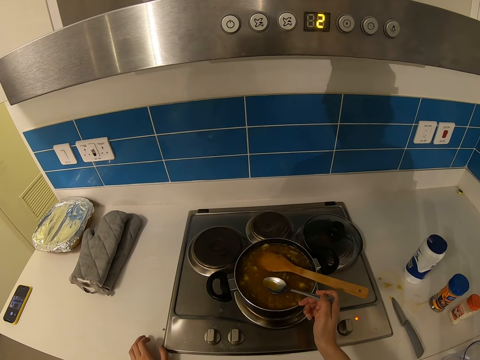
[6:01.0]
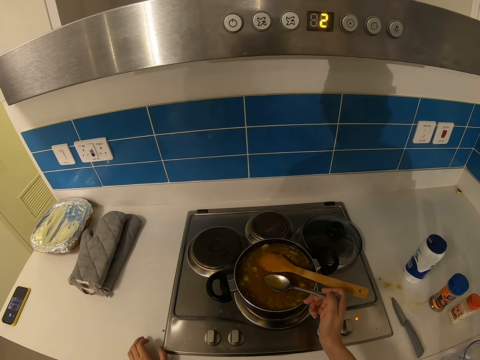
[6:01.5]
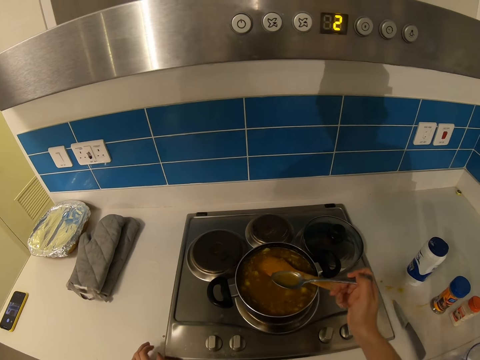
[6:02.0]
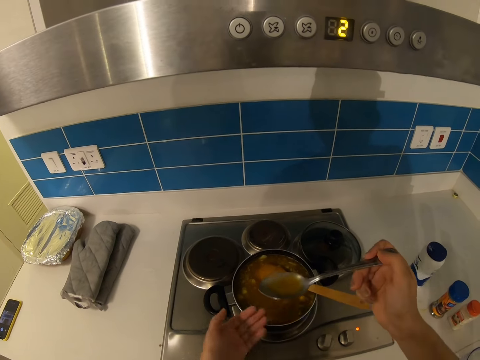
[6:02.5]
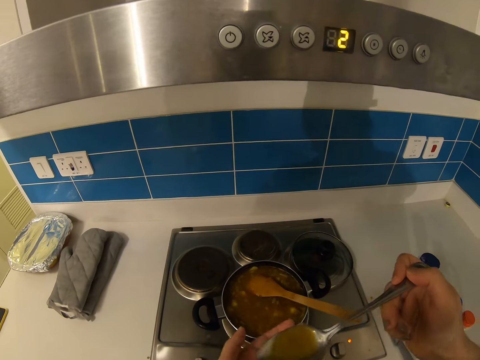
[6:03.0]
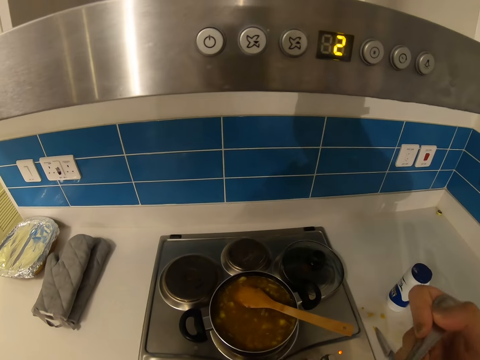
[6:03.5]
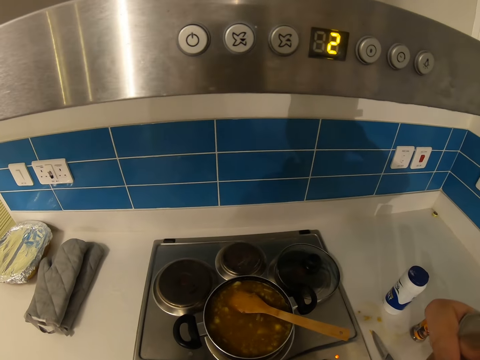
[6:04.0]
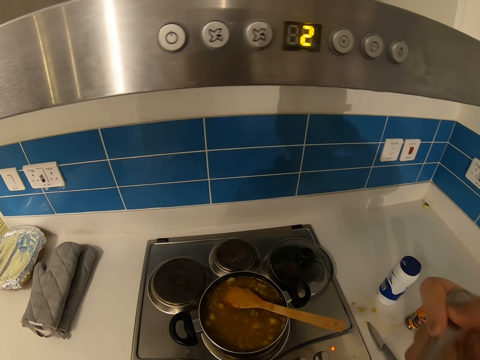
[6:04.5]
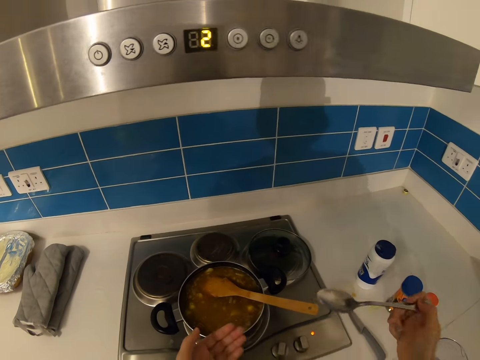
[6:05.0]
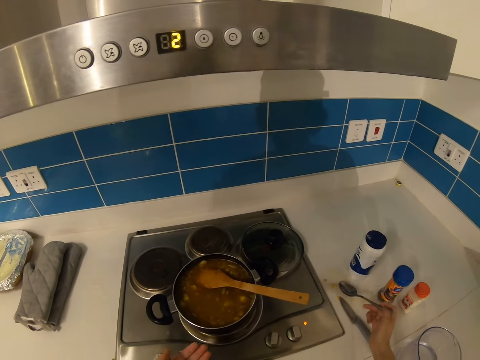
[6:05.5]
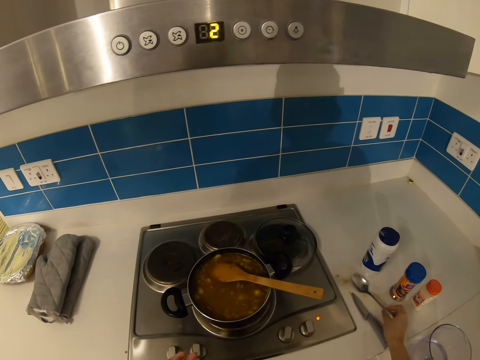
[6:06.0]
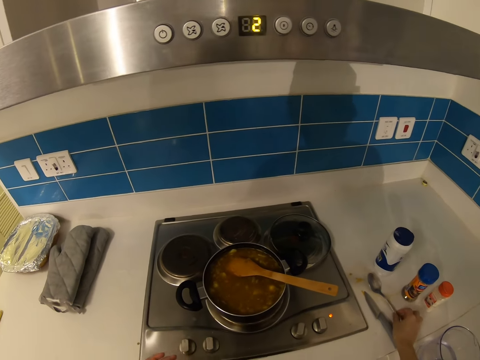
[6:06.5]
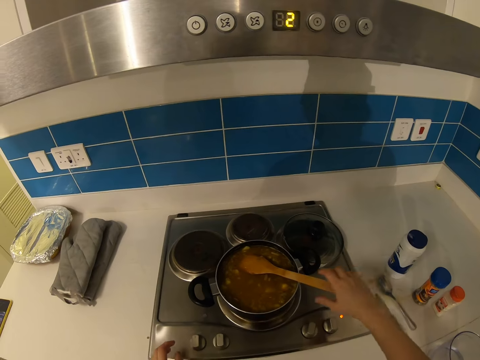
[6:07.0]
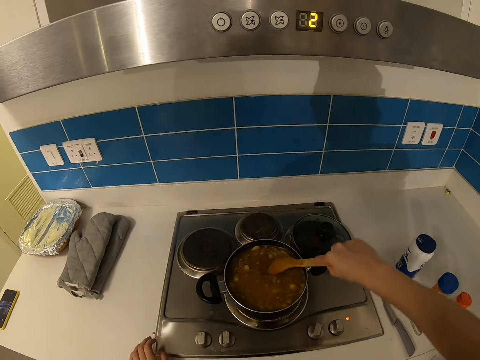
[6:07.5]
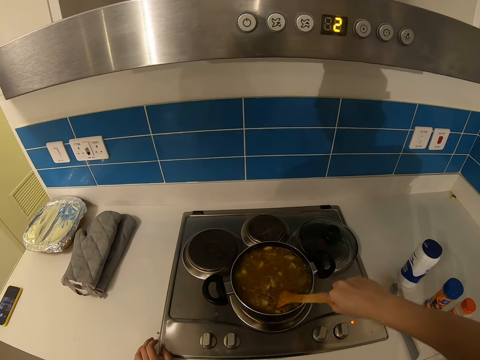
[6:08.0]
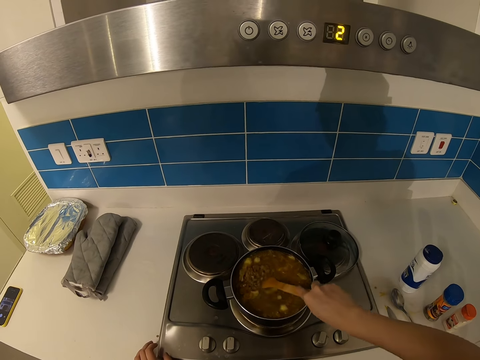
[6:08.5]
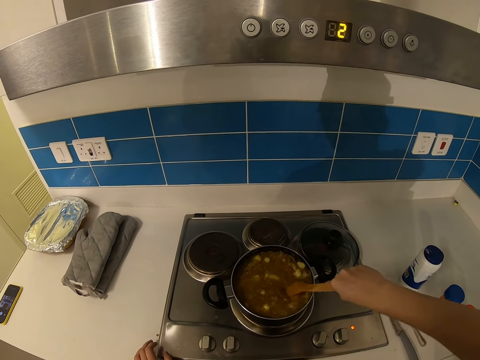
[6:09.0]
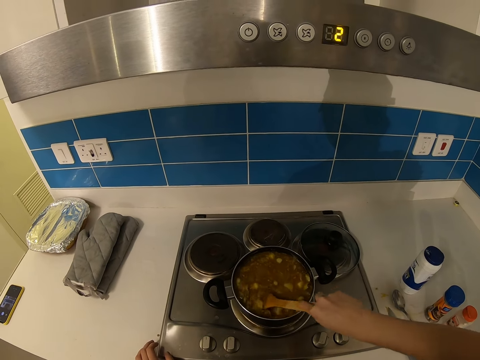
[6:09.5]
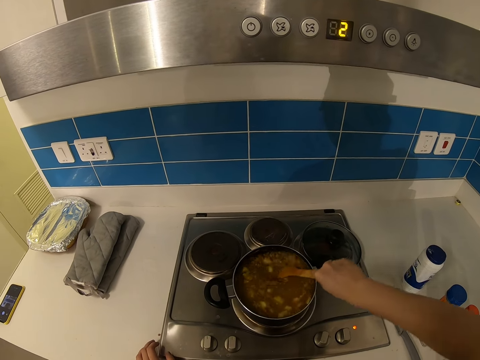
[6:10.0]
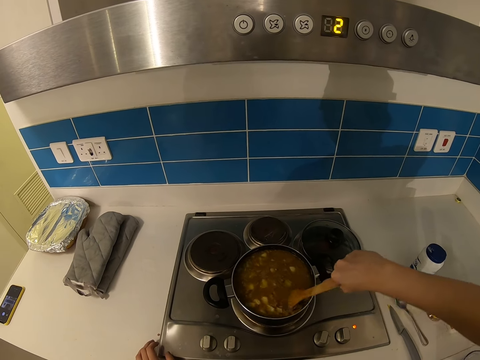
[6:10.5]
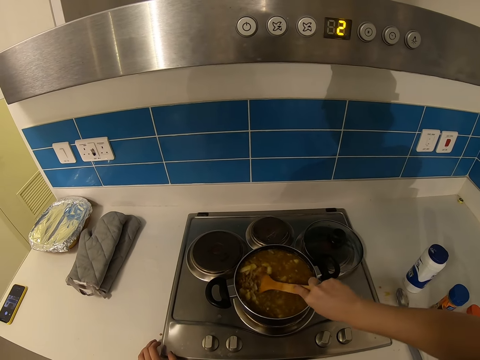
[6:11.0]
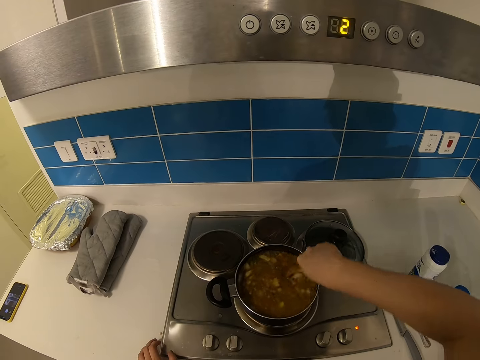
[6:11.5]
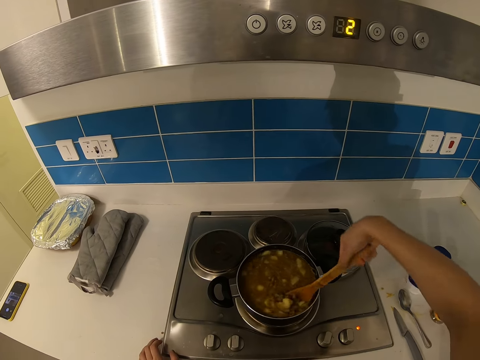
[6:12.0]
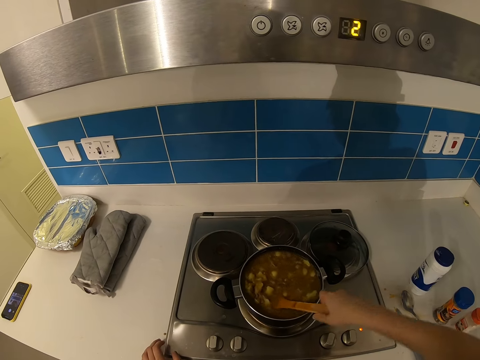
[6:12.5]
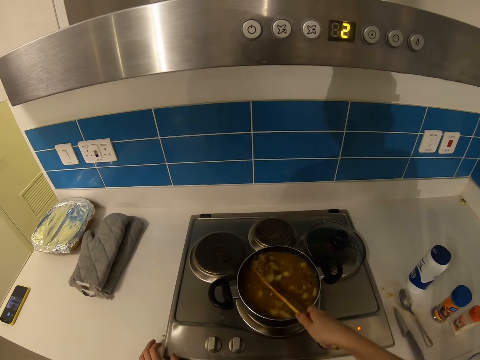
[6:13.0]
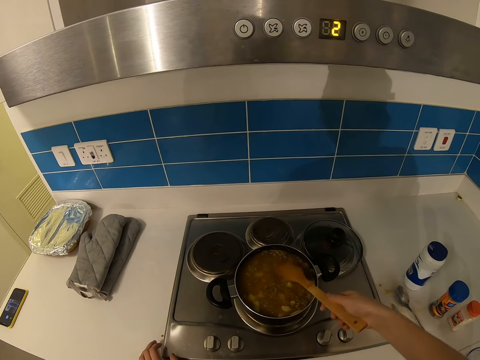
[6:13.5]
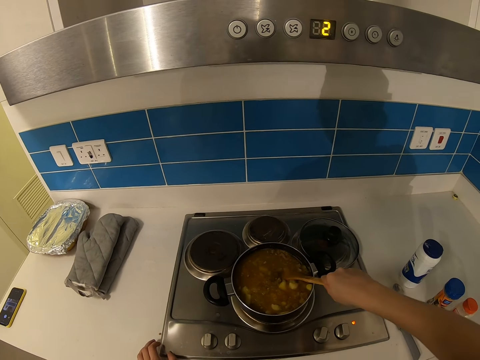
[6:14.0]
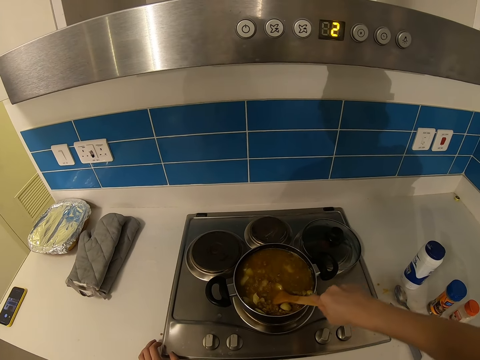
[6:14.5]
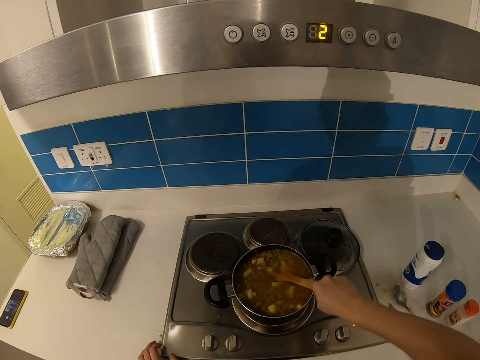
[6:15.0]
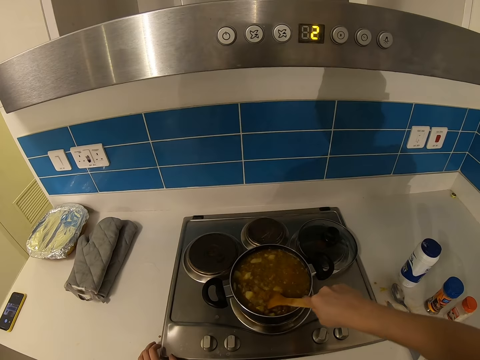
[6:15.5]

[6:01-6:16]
The camera wearer drinks the soup. They put the spoon on the counter top. They hold the wooden spatula. They stir the food in the saucepan with the wooden spatula. They cook.

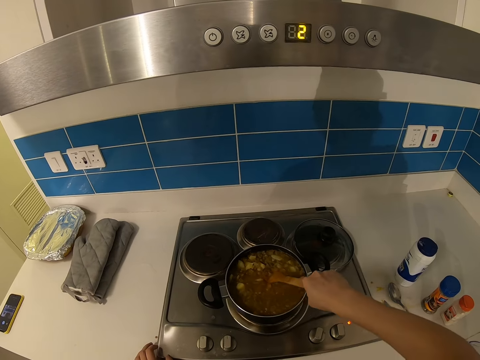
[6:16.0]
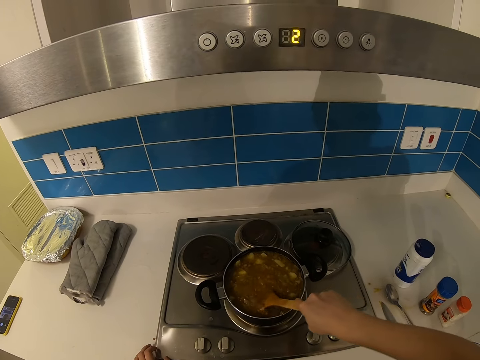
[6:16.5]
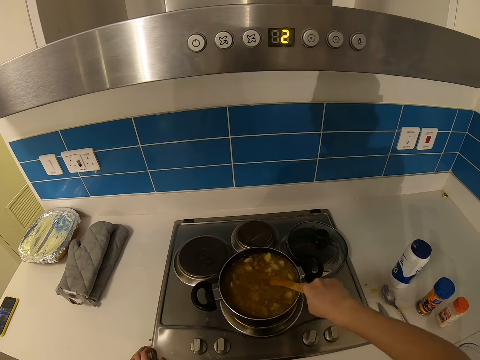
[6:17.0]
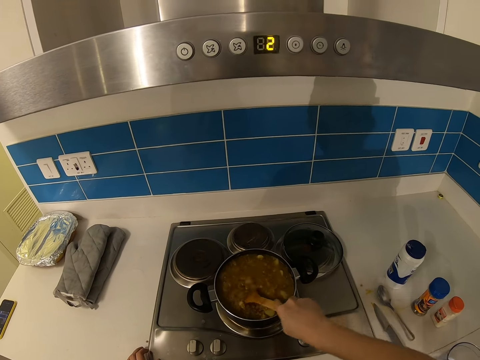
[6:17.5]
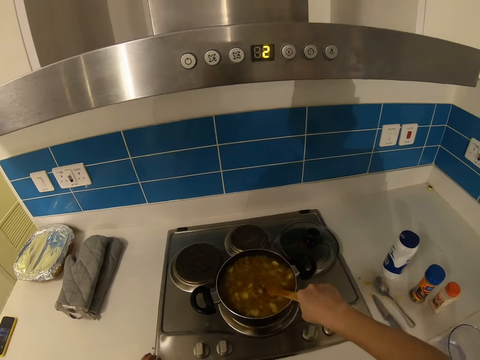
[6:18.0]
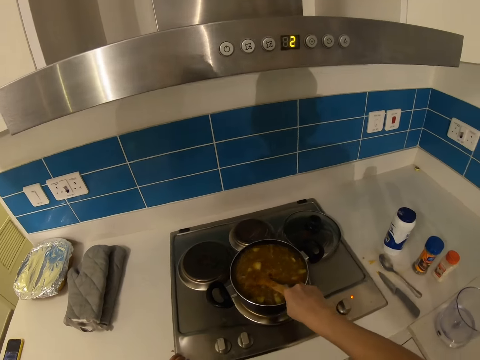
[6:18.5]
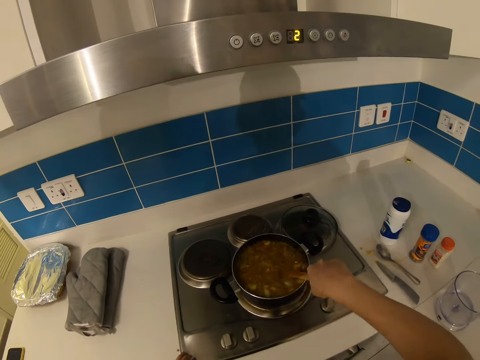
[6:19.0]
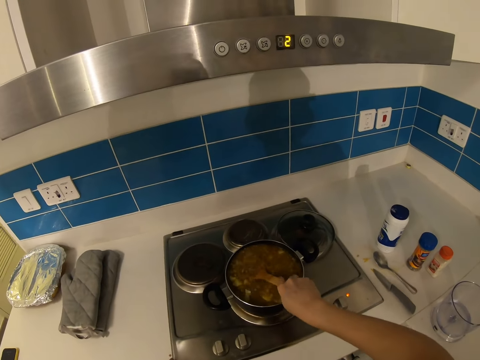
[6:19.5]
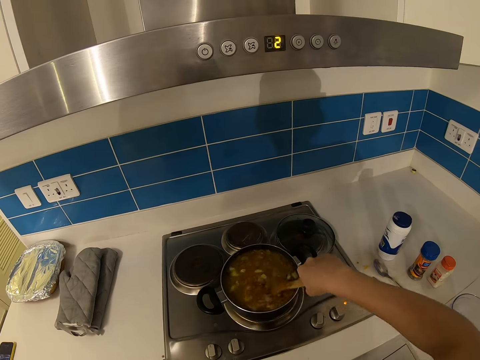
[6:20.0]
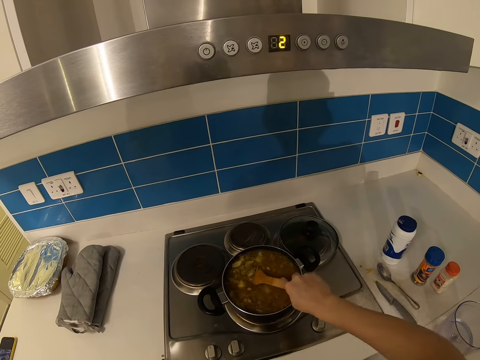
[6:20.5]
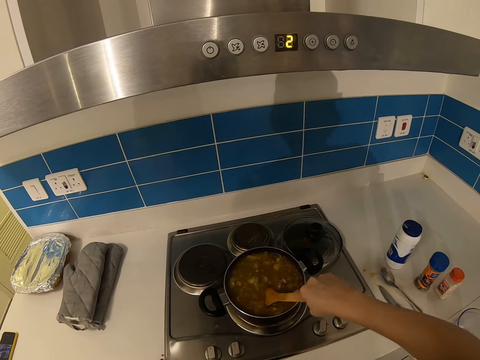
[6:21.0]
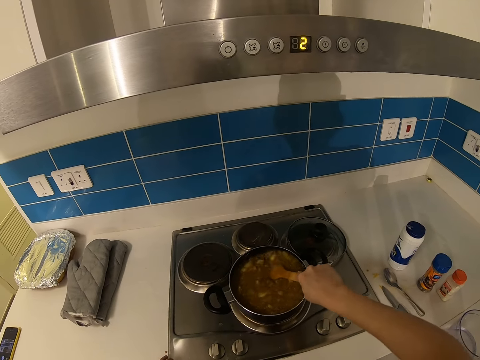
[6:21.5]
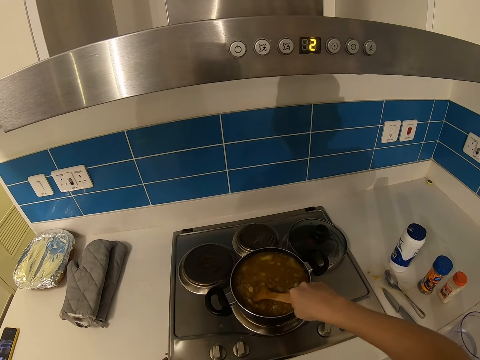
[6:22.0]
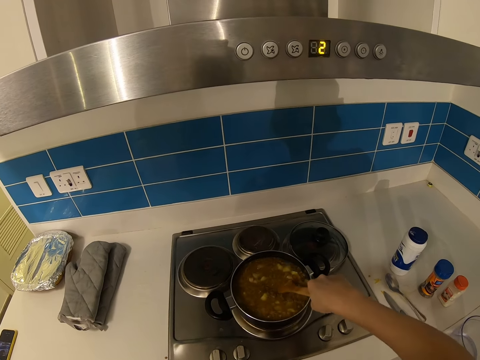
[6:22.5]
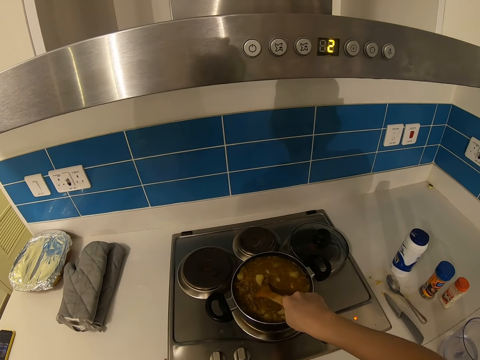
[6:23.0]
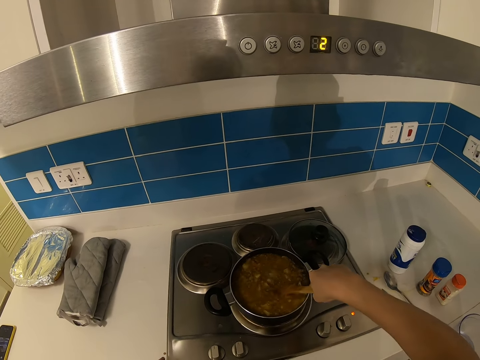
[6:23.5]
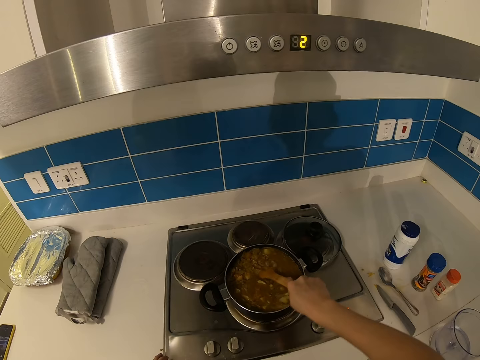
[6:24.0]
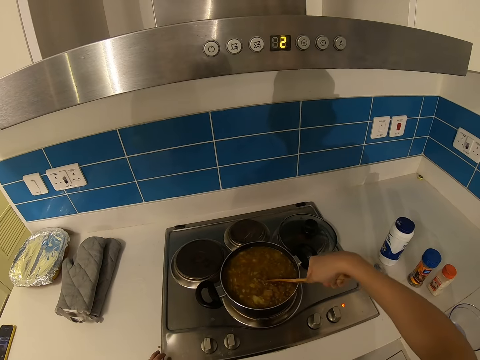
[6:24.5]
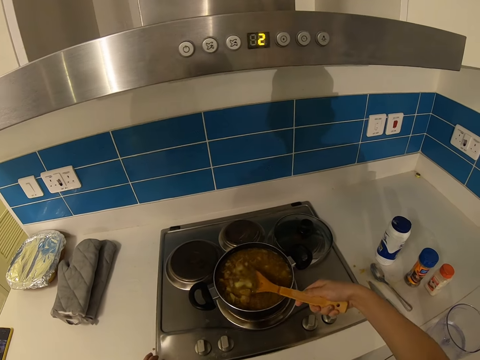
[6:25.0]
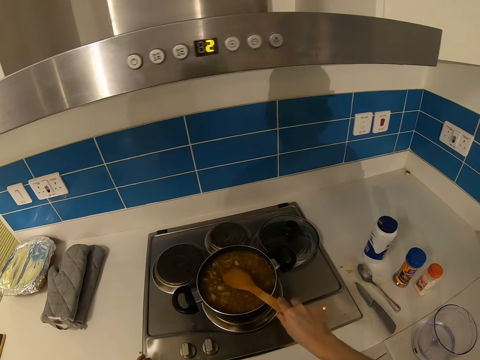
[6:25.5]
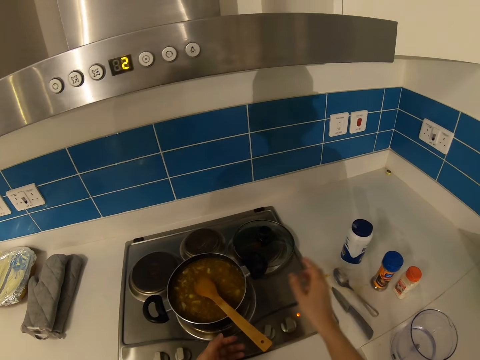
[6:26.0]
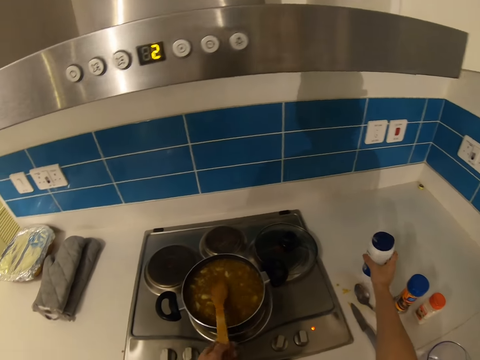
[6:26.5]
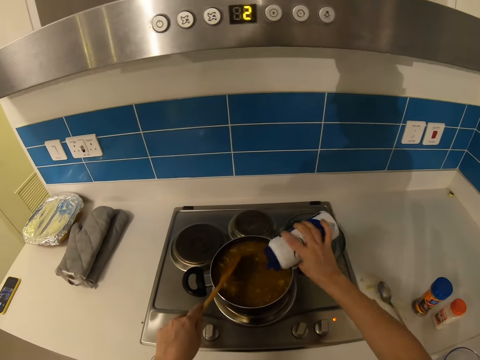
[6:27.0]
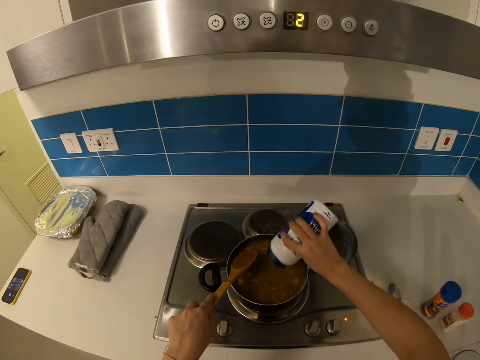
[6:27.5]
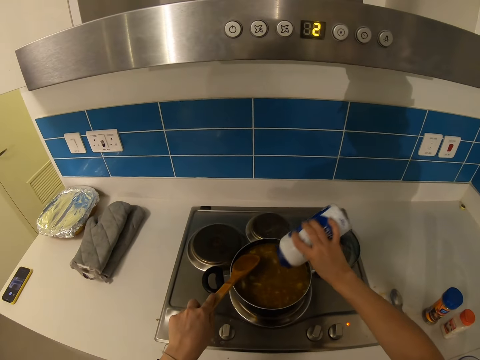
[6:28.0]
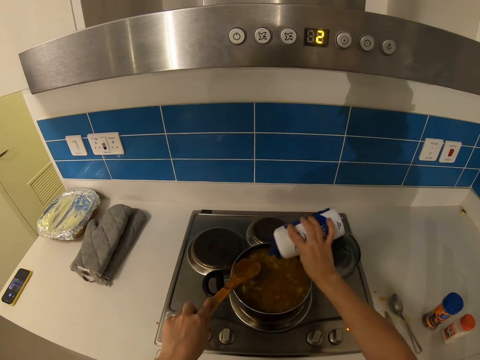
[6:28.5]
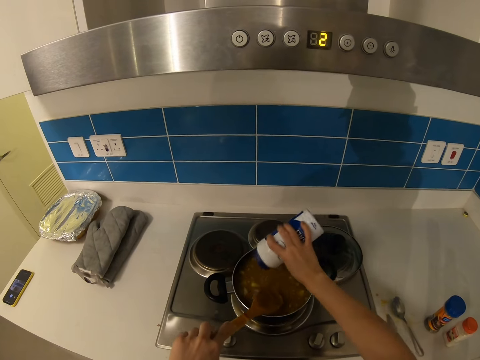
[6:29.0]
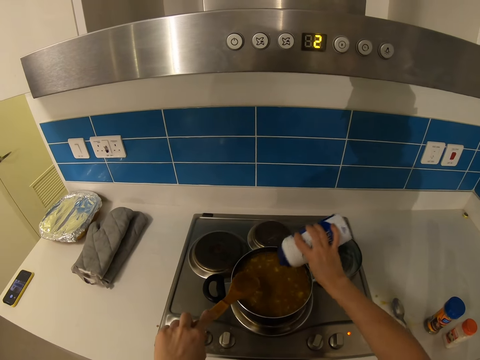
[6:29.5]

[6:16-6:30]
The camera wearer puts the wooden spatula on the saucepan. They pick up a salt shaker from the counter top. They hold the wooden spatula. They add salt to the food.
